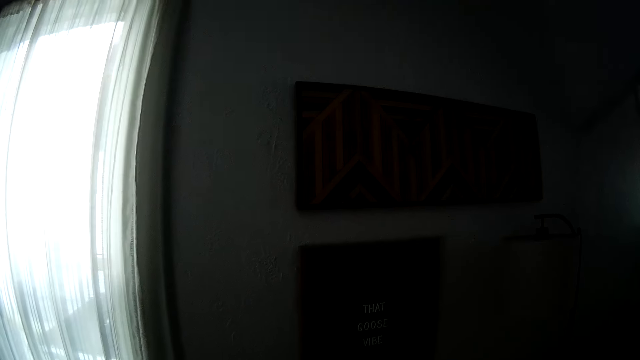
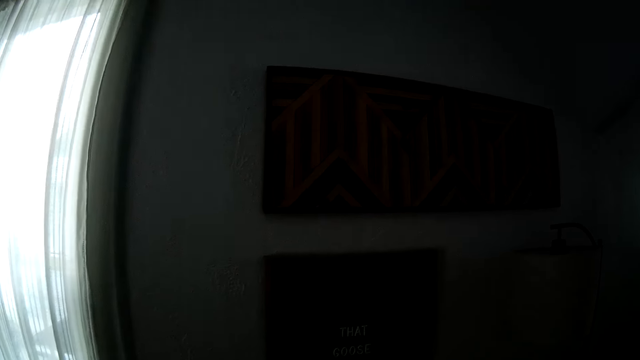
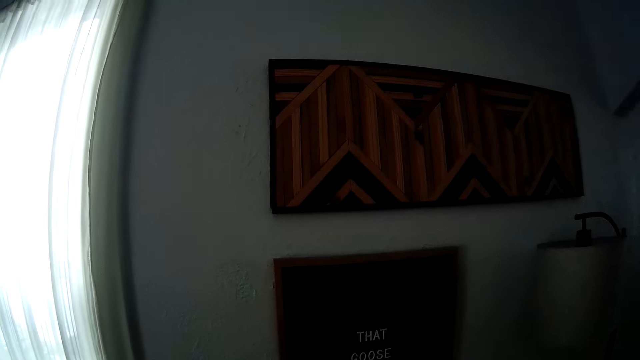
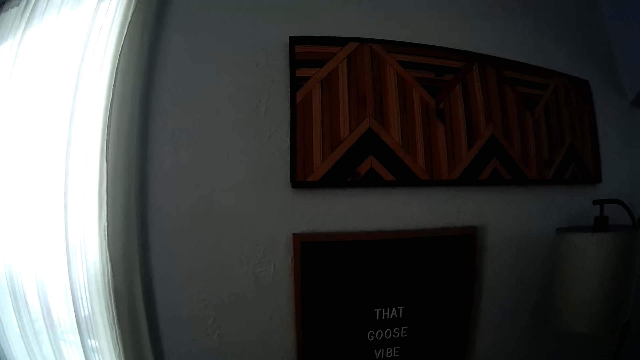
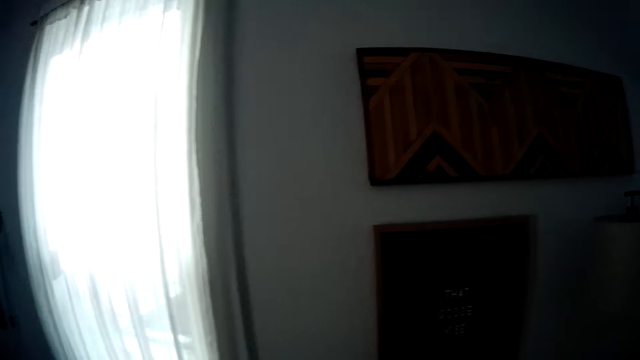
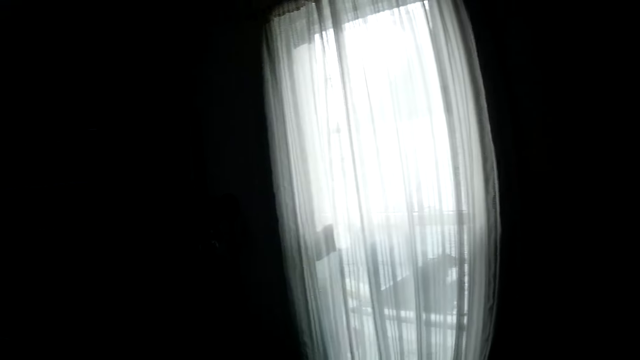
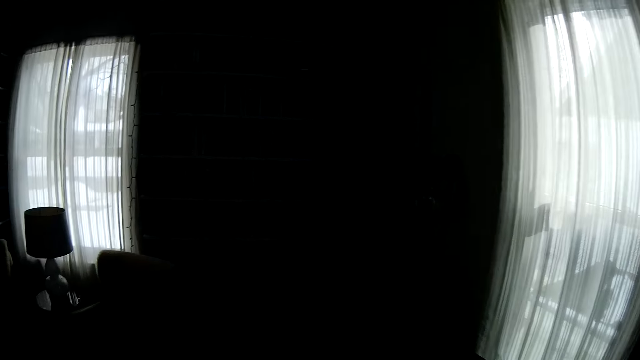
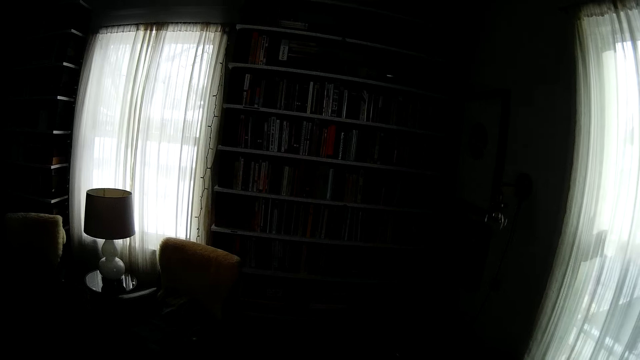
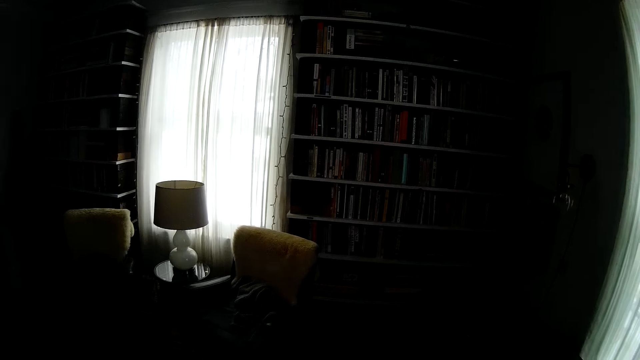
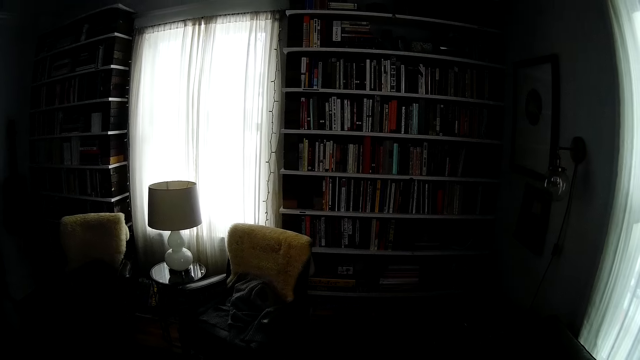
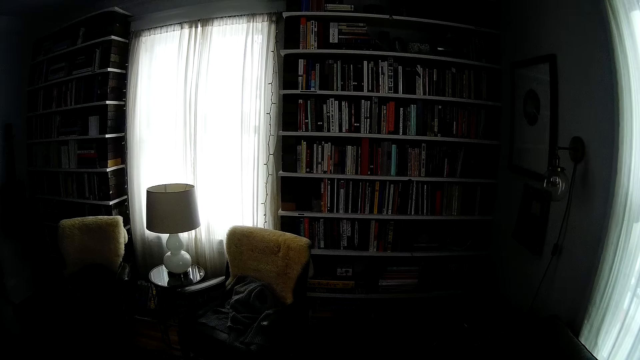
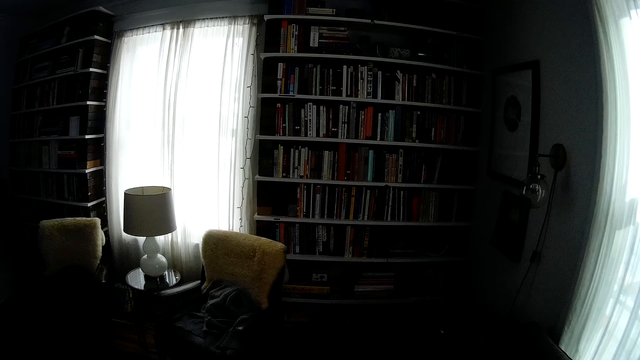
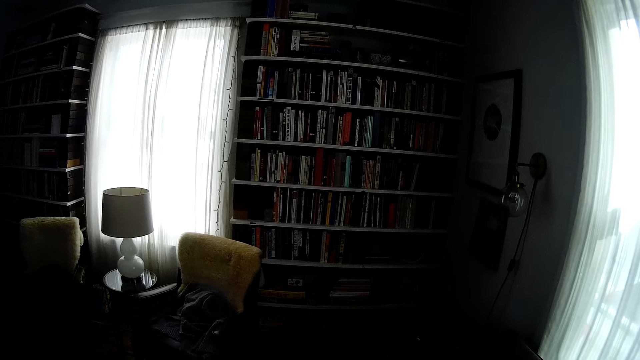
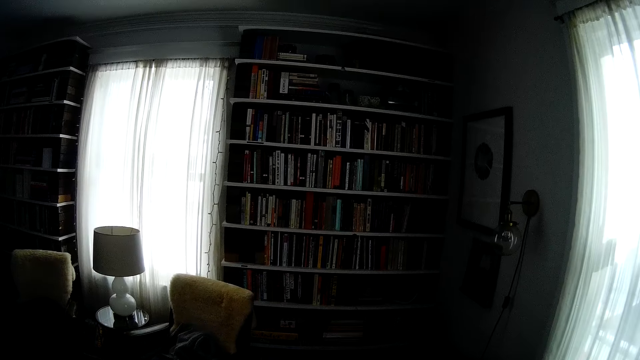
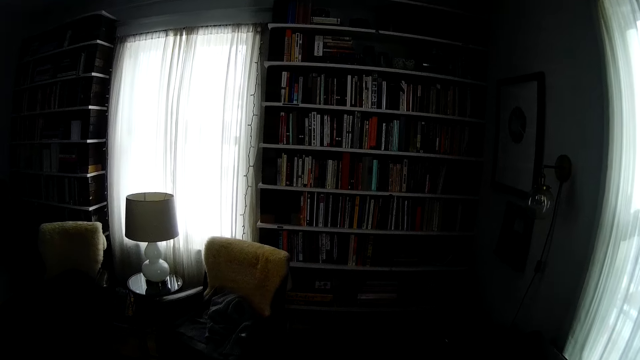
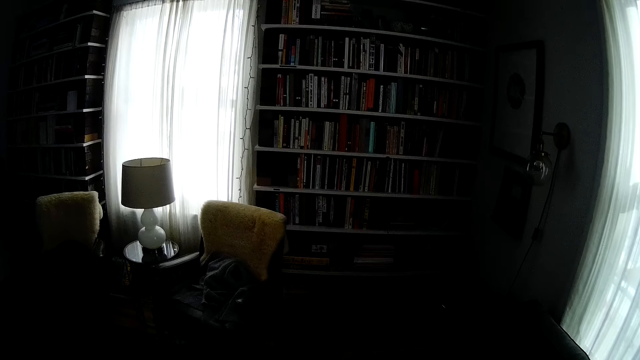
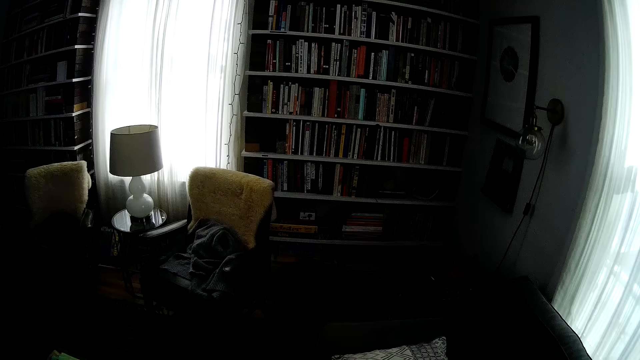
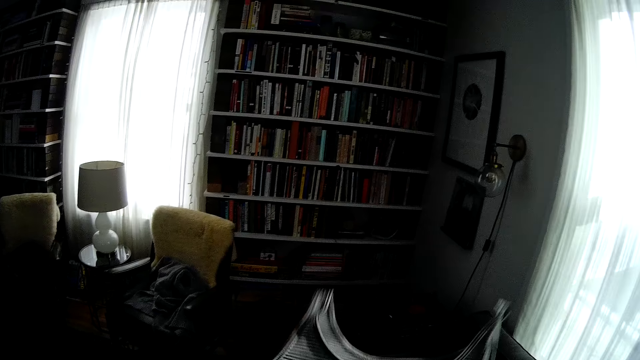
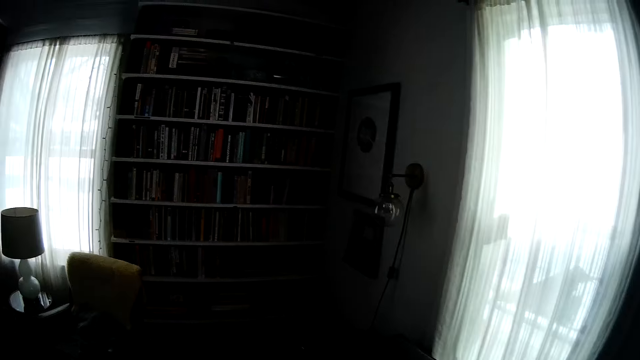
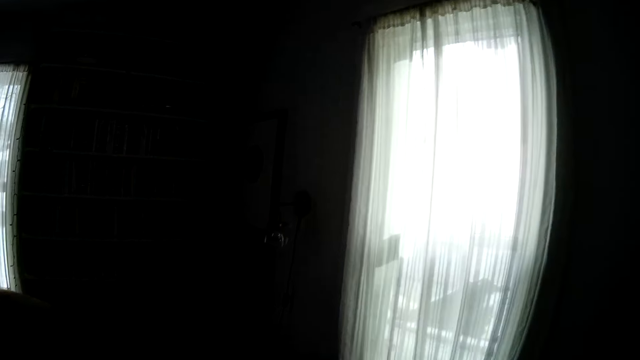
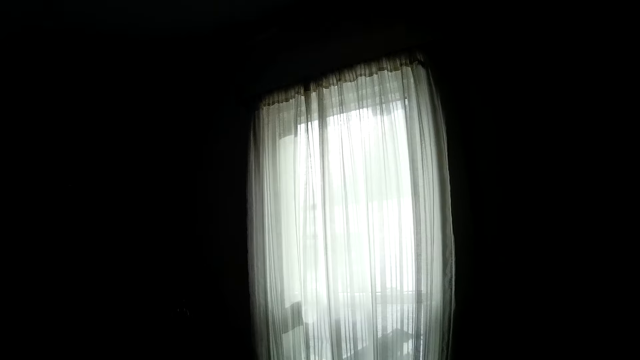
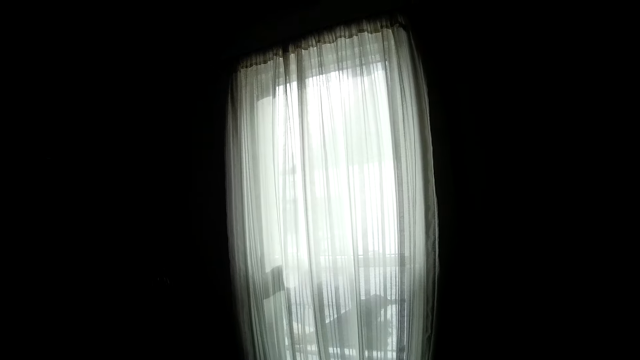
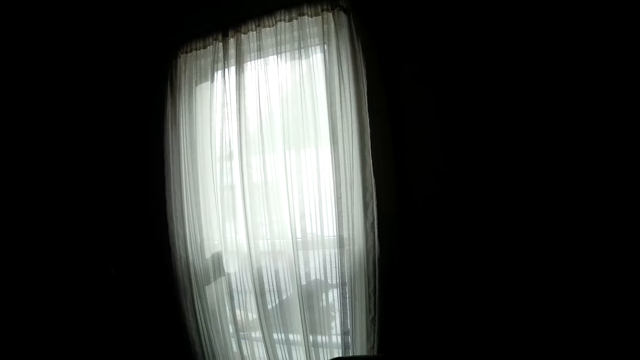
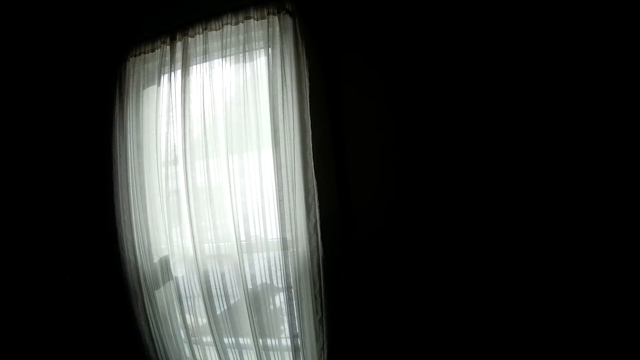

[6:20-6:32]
The camera wearer looks around. They move the hand. They look around.

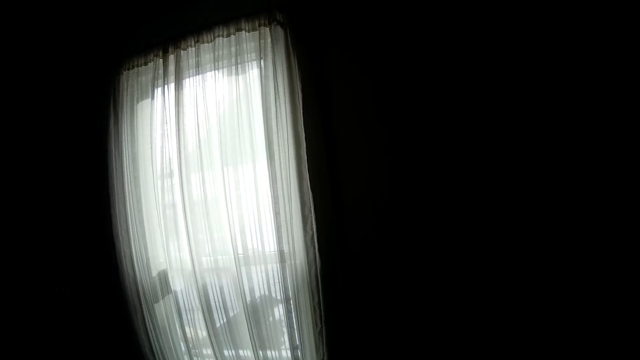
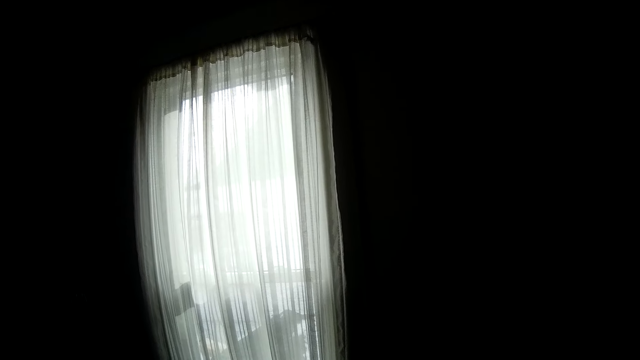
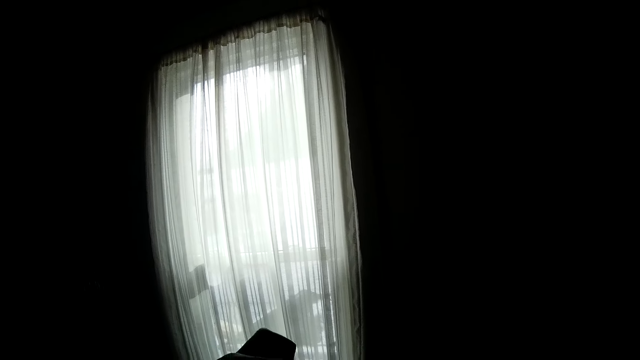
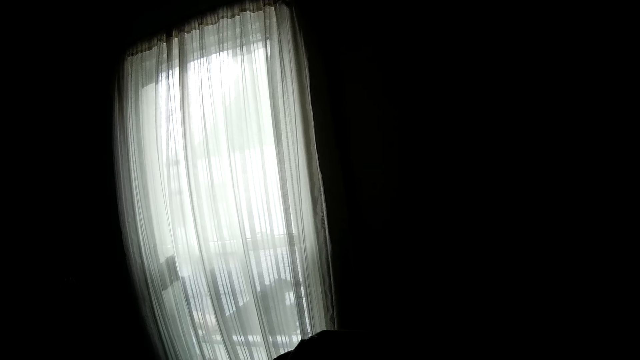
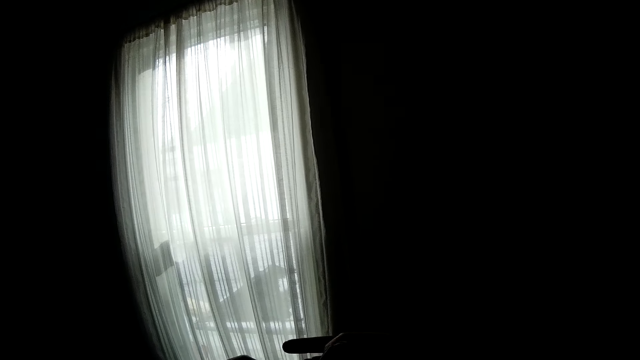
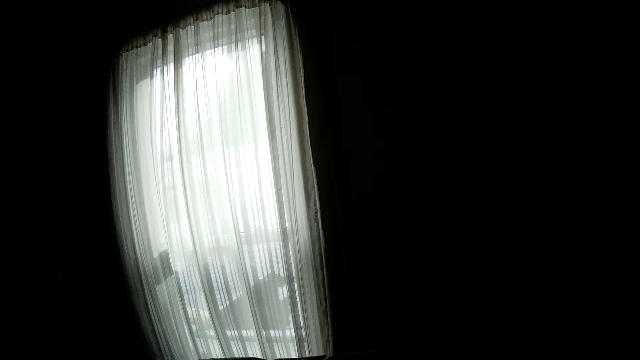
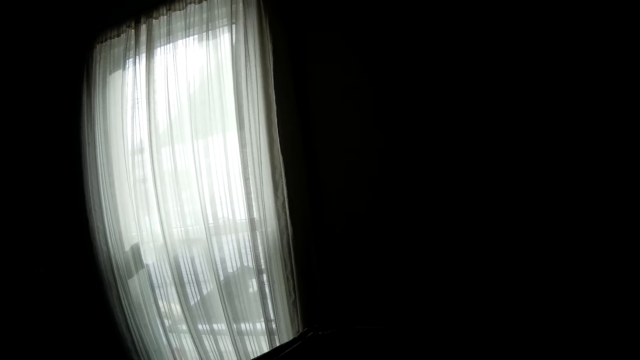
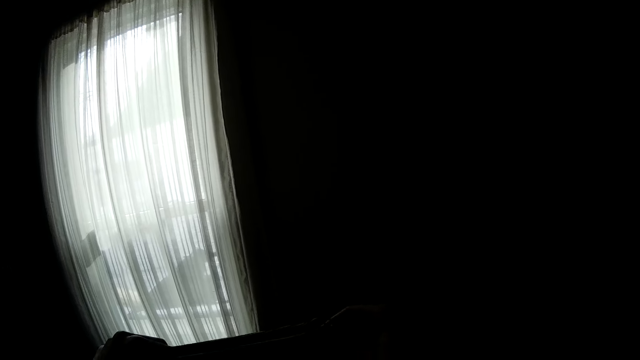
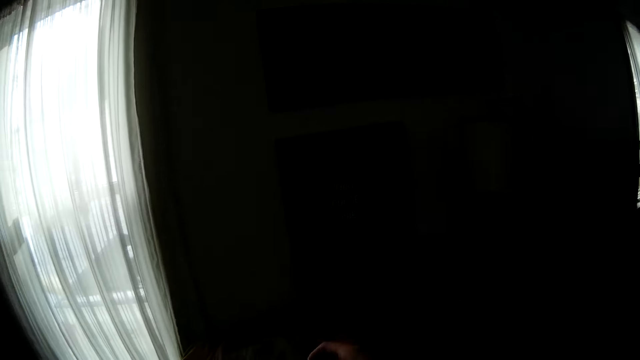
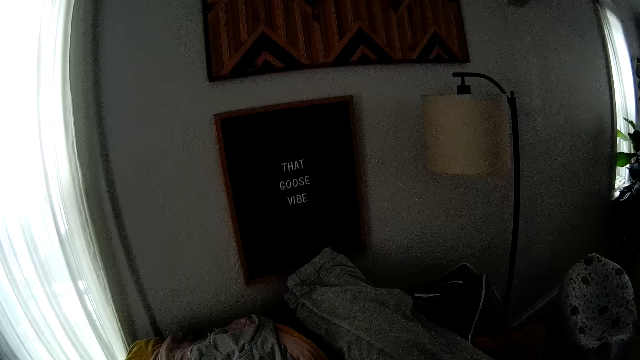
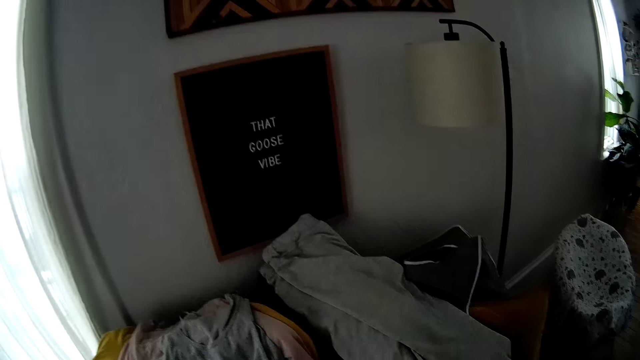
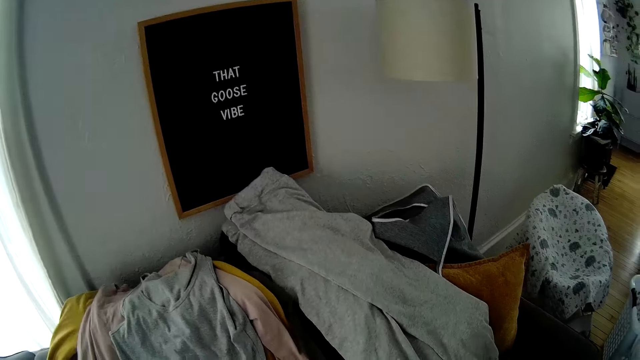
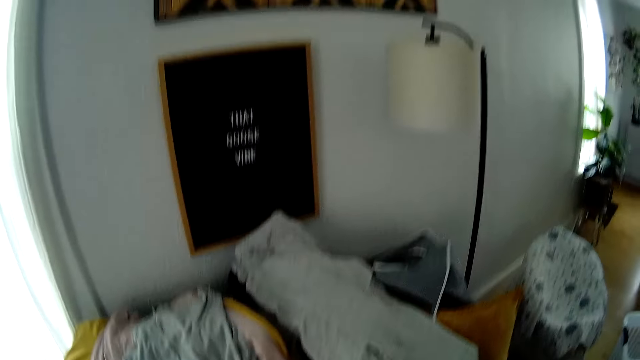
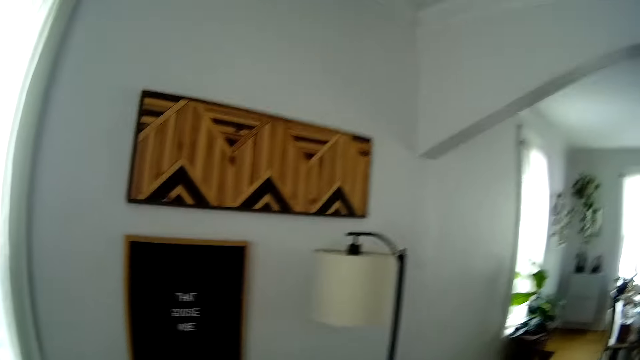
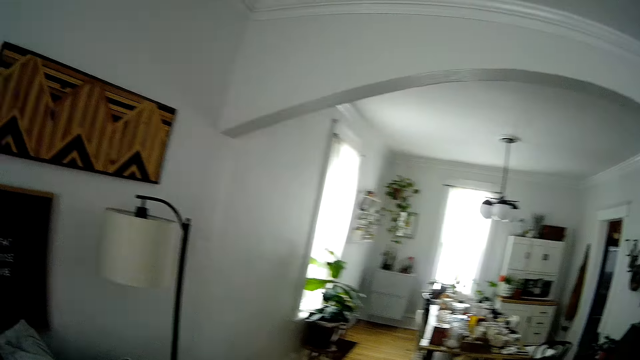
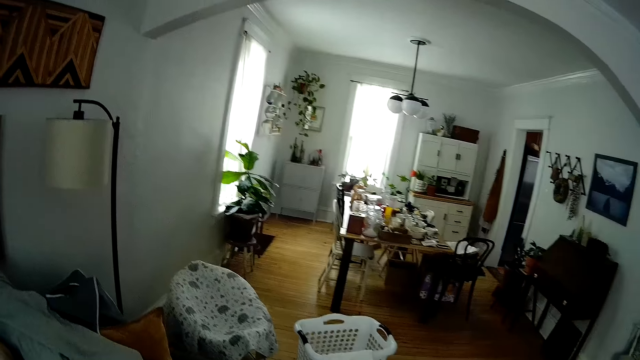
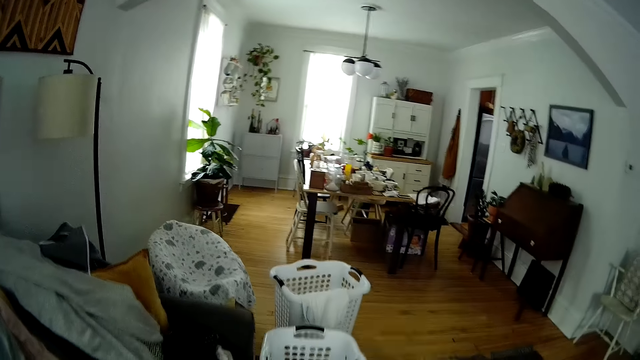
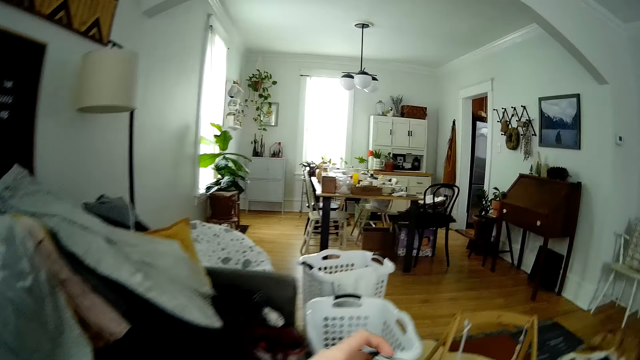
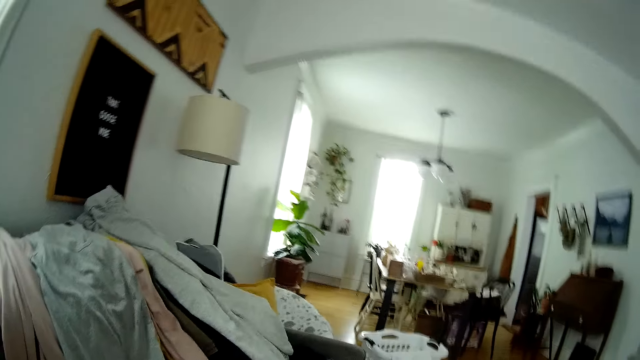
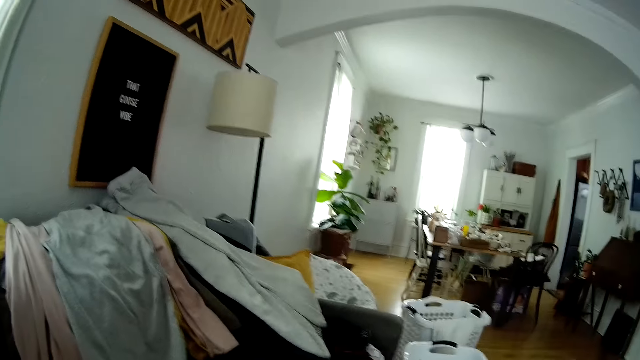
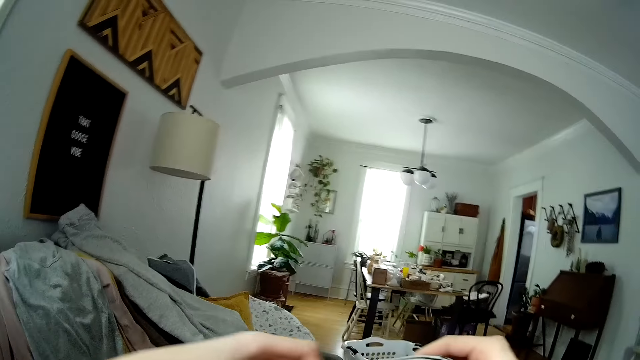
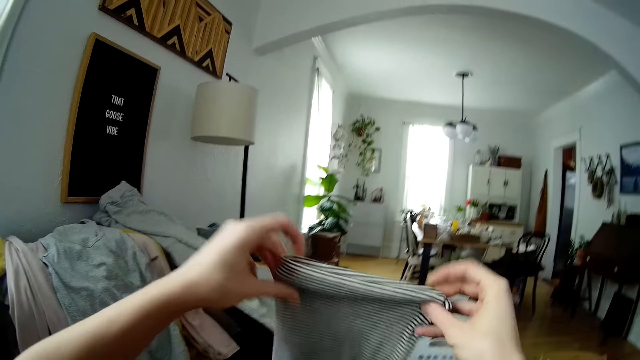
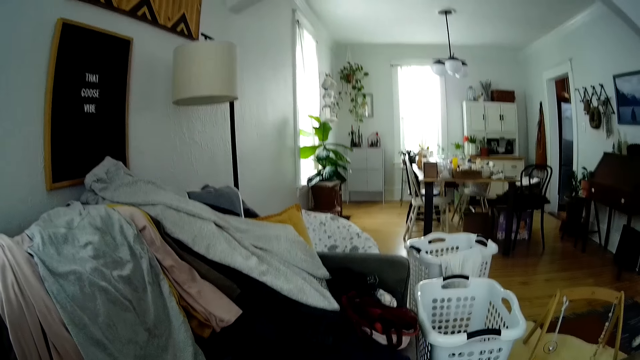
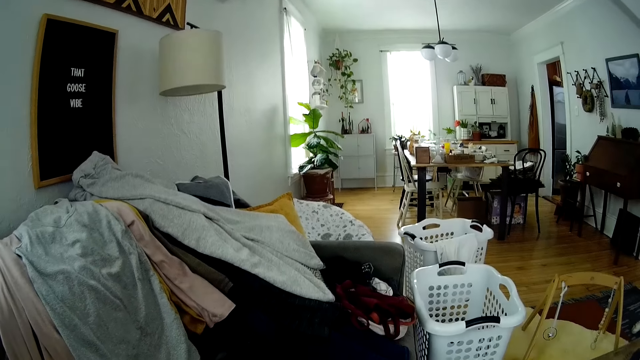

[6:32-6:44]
The camera wearer does something. They fold a cloth with both hands. They look around. They fold the cloth. They pick a cloth from the basket.
